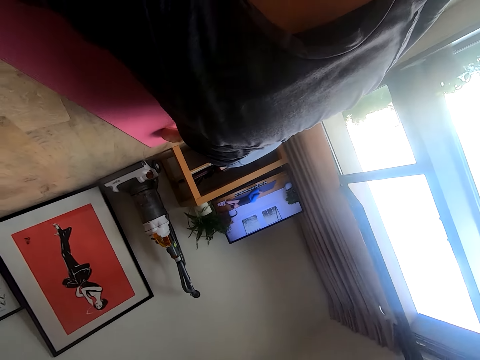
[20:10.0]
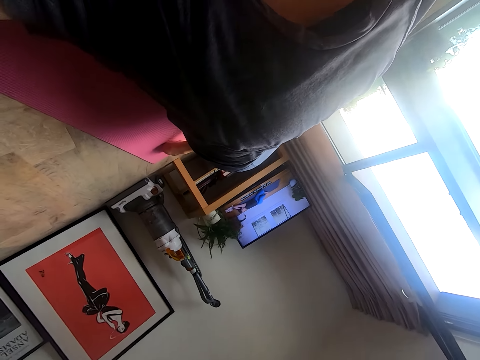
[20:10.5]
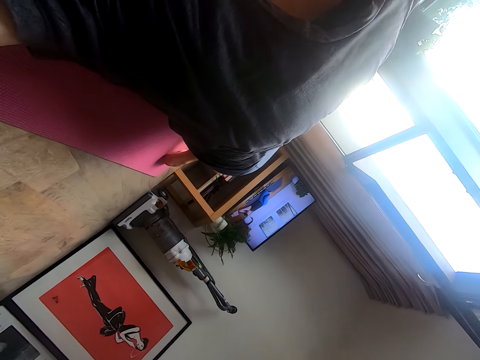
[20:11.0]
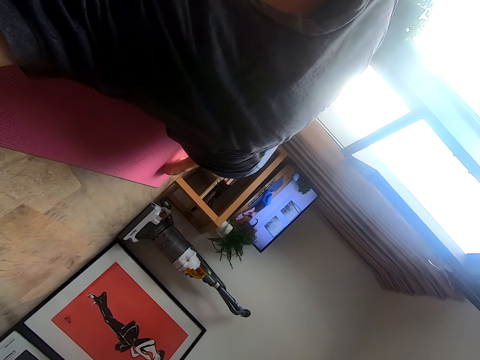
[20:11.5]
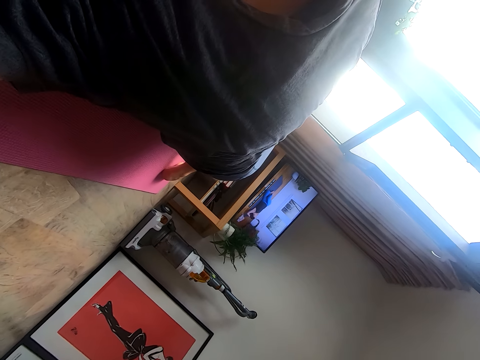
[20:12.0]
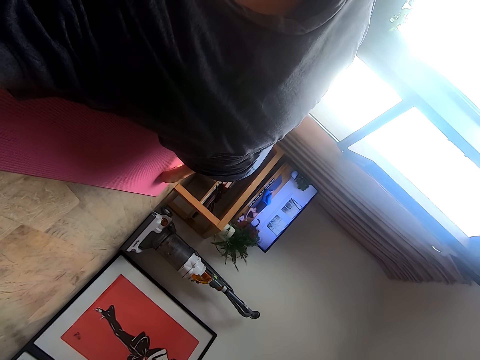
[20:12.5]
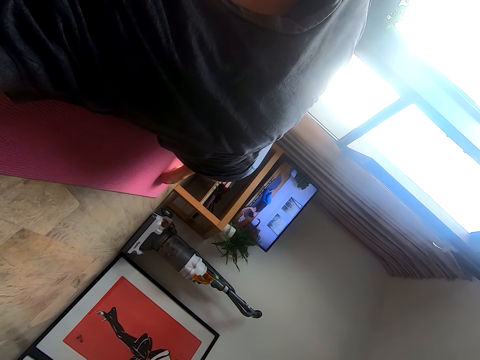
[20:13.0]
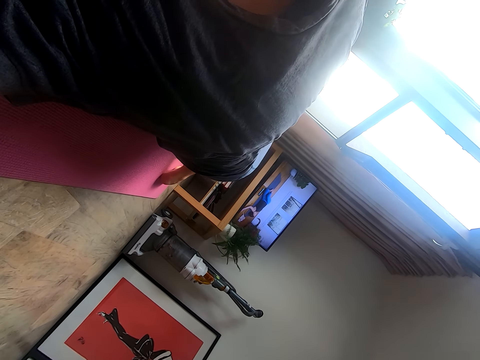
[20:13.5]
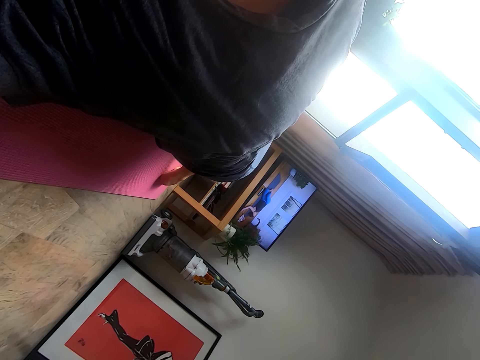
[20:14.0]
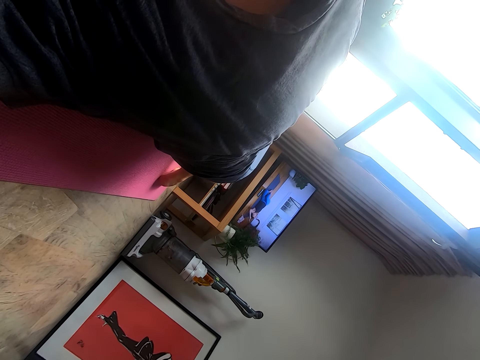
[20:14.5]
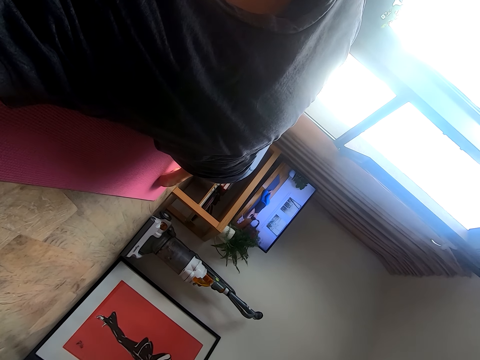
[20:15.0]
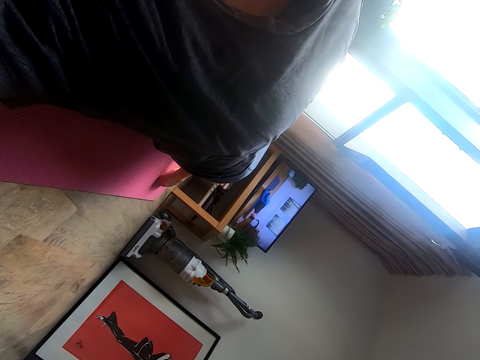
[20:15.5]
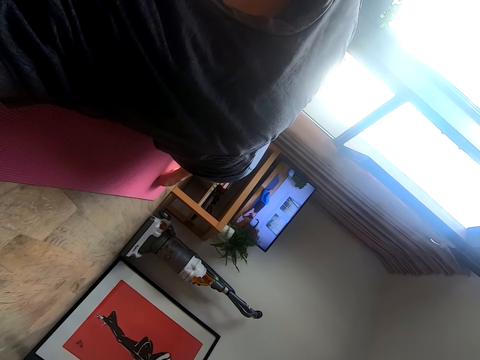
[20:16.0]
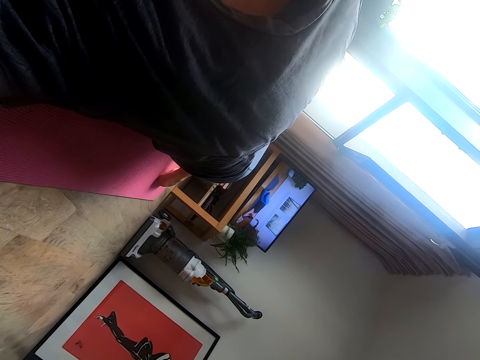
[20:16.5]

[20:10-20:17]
The camera wearer exercises her body.

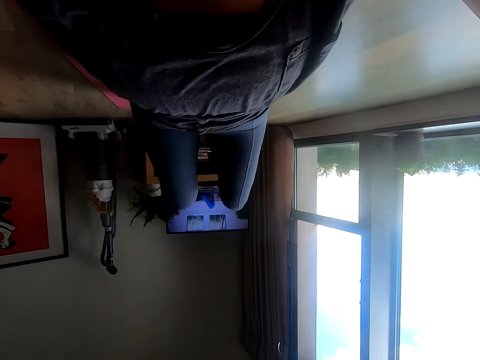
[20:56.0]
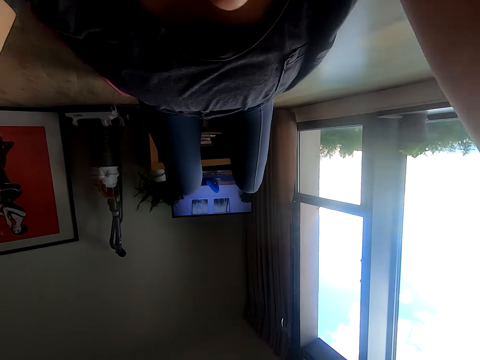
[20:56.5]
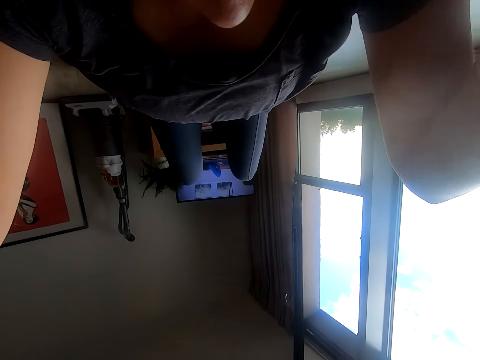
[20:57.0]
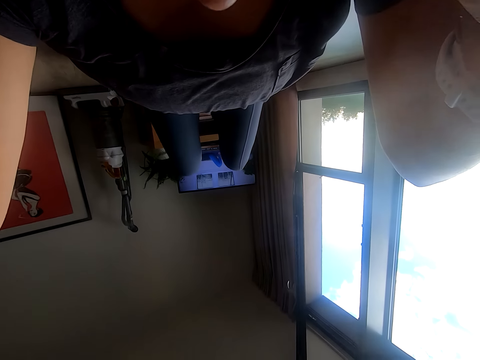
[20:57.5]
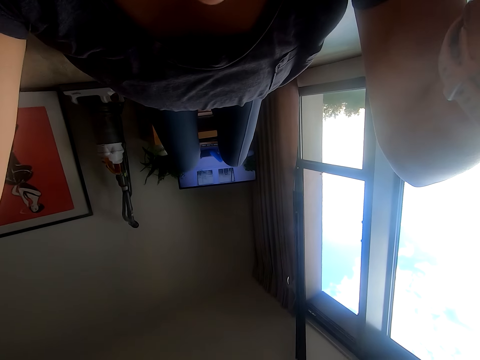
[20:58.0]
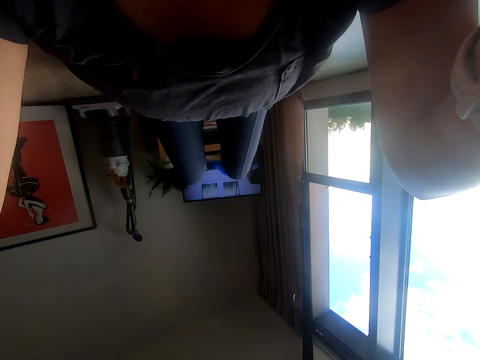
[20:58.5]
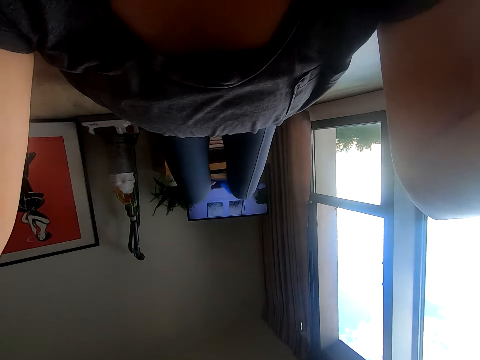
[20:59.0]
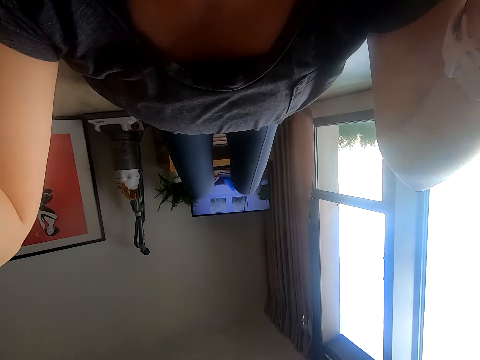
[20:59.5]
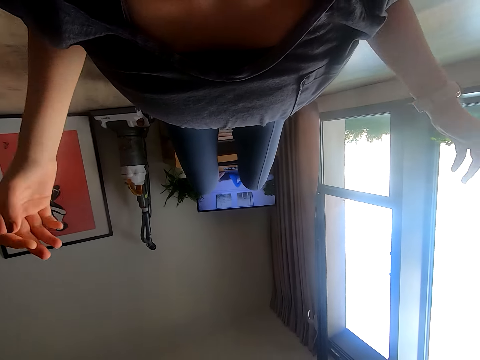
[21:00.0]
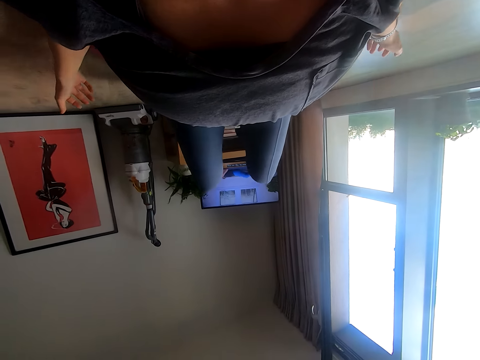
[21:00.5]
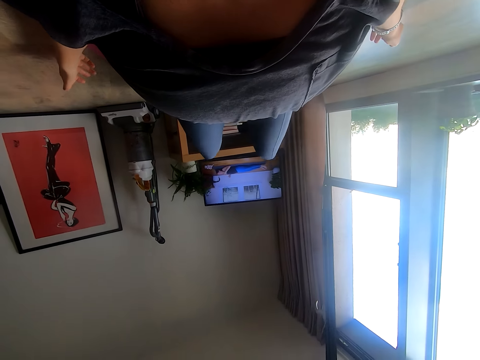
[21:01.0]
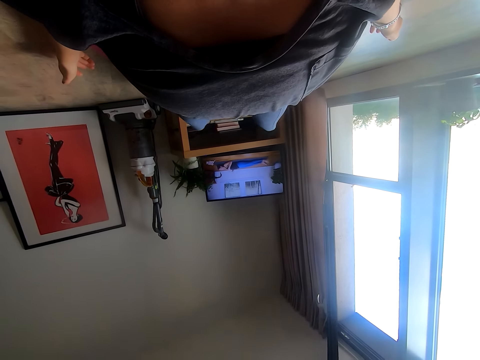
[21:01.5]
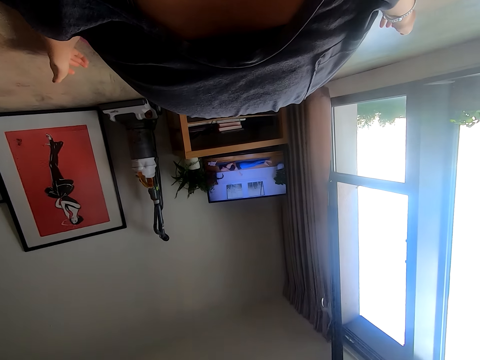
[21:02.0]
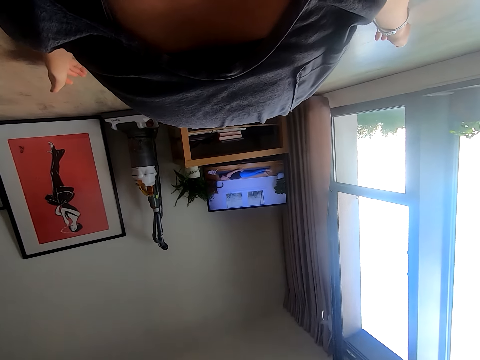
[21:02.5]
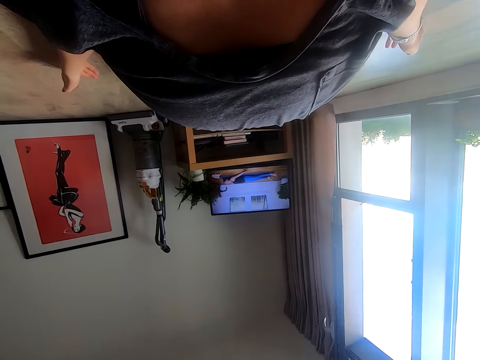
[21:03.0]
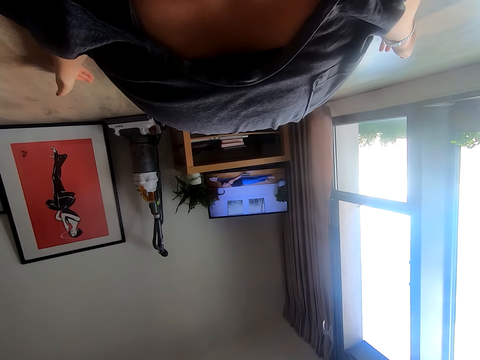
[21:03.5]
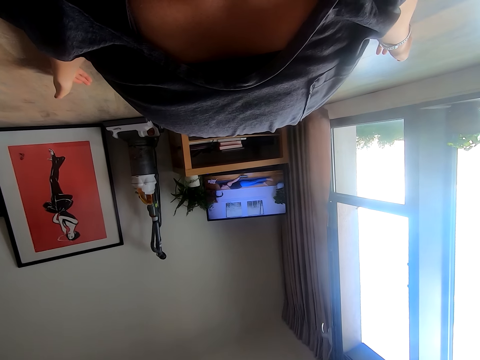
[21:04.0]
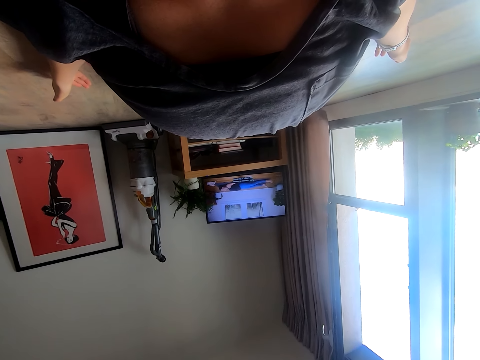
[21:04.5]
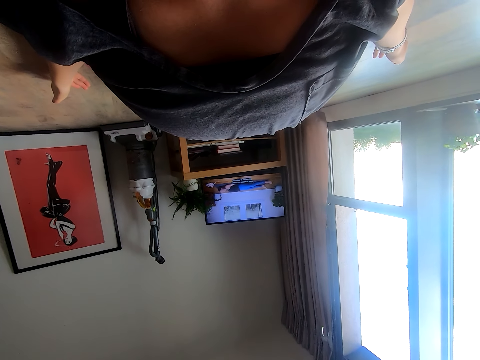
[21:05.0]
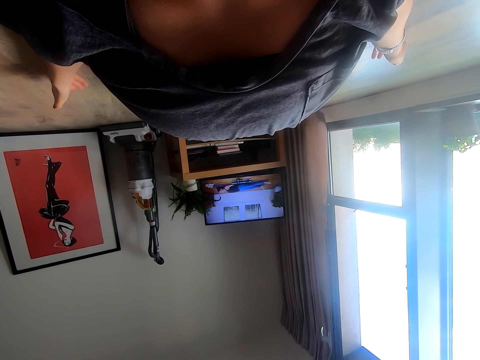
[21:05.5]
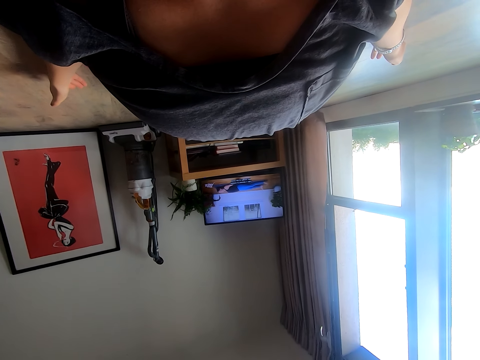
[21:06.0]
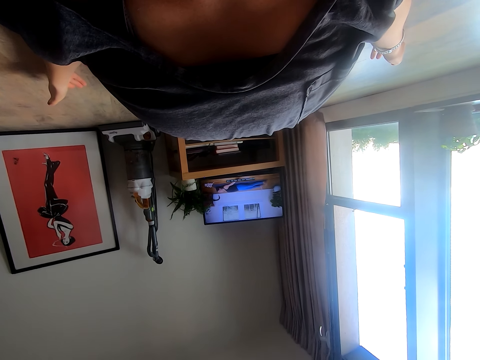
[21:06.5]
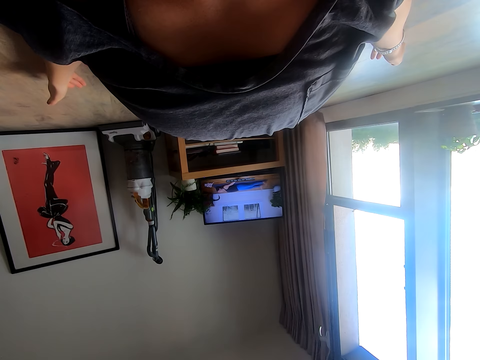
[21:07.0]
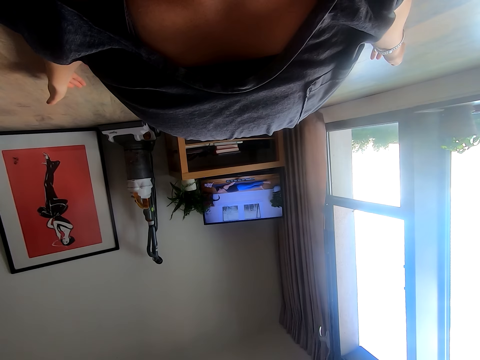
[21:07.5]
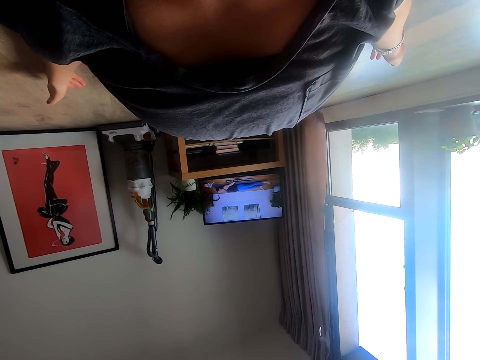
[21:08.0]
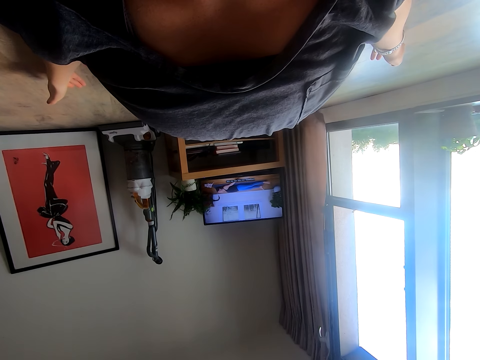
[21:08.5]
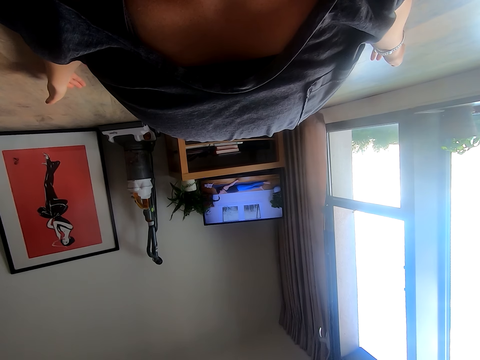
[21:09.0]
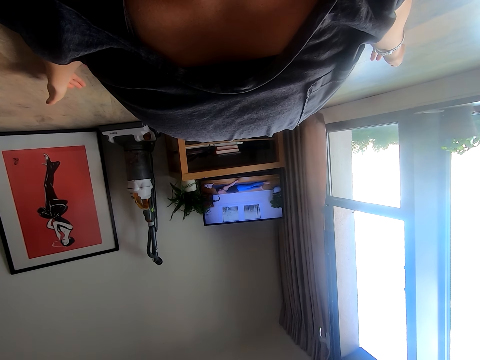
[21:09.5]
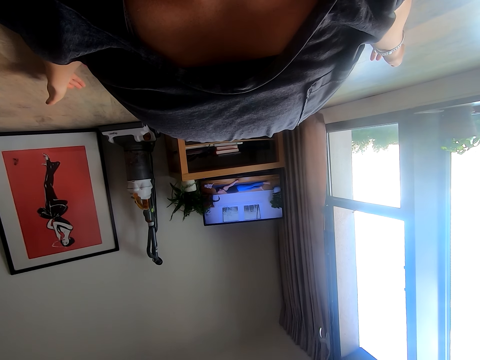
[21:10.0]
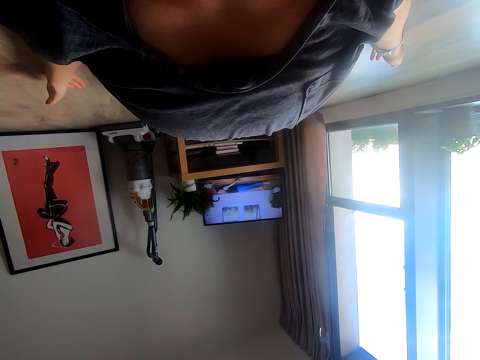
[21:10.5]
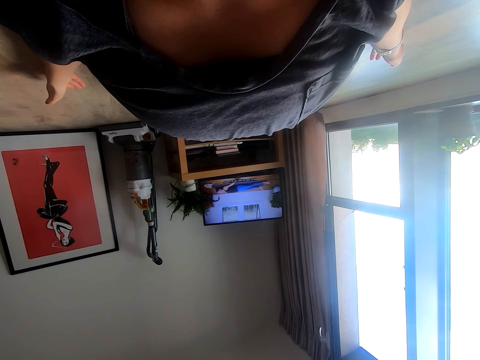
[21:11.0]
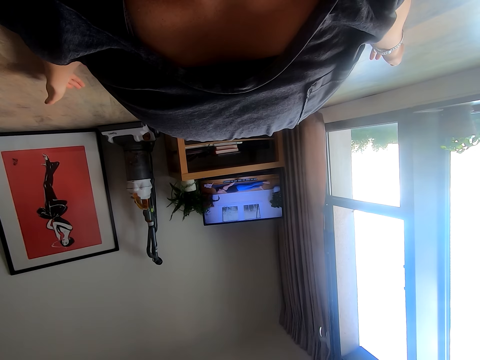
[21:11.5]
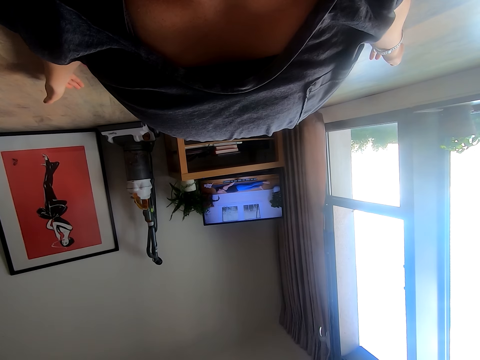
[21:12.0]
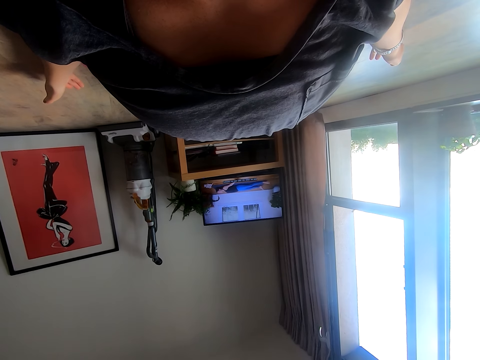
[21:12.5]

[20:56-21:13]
The camera wearer adjusts a camera. They lie flat on the floor.

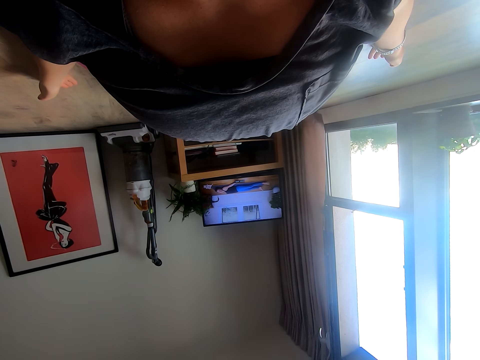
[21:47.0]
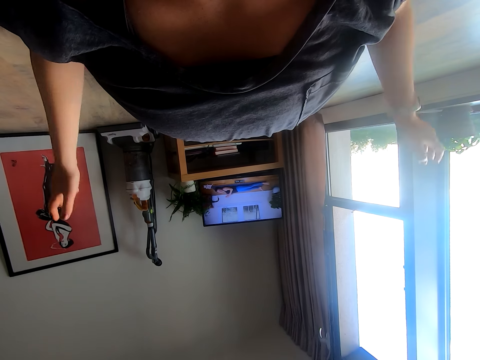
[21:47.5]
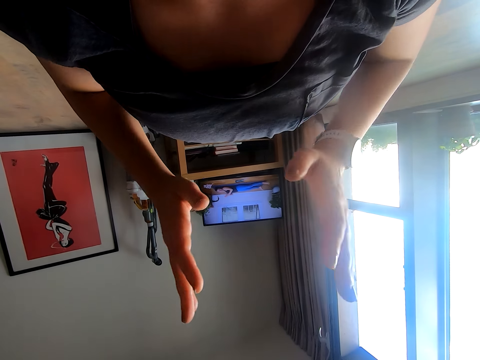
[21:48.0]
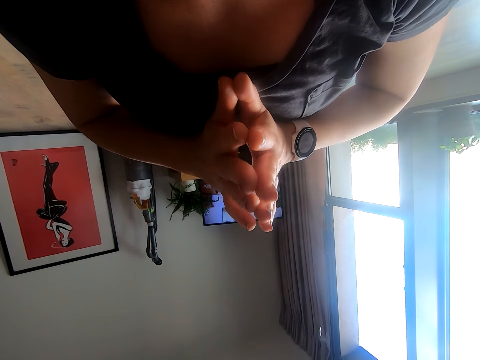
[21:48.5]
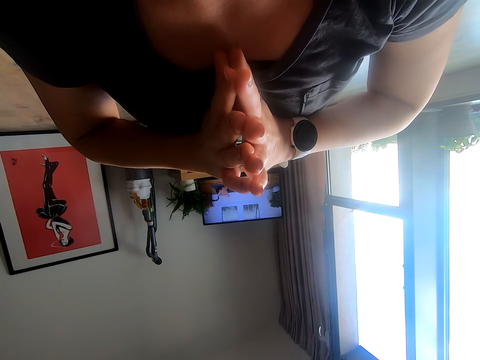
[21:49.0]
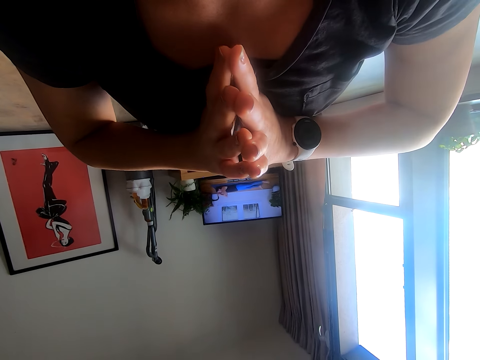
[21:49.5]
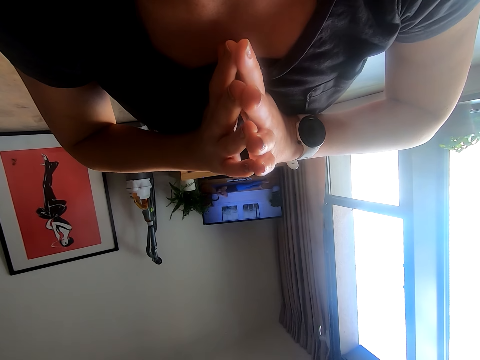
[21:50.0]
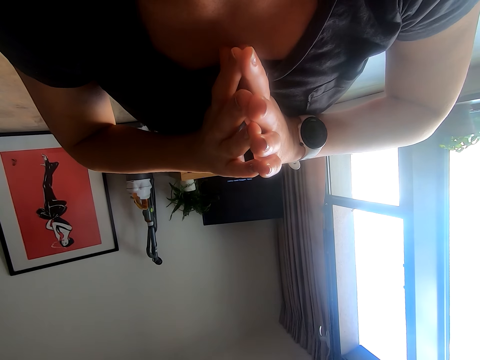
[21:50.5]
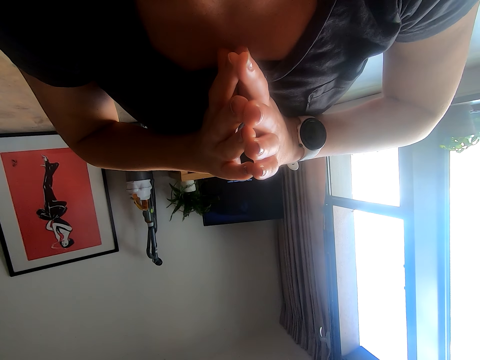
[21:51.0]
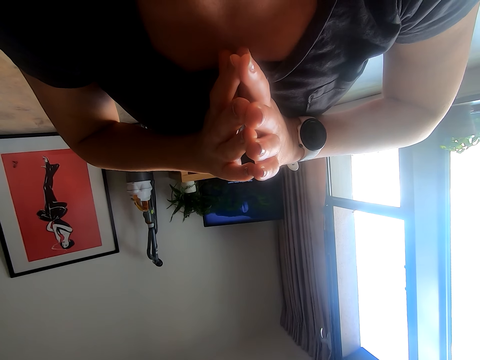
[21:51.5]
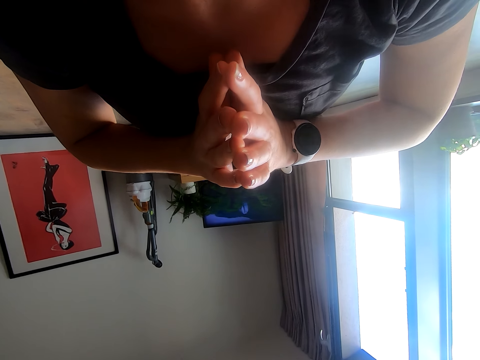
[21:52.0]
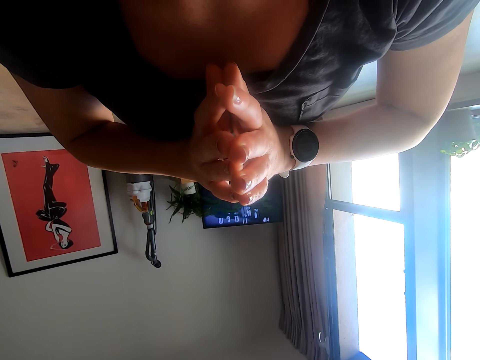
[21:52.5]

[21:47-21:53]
The camera wearer holds her hands together.
